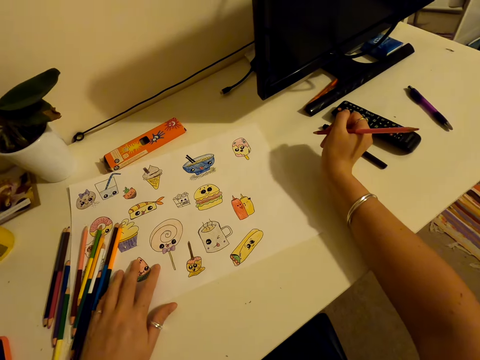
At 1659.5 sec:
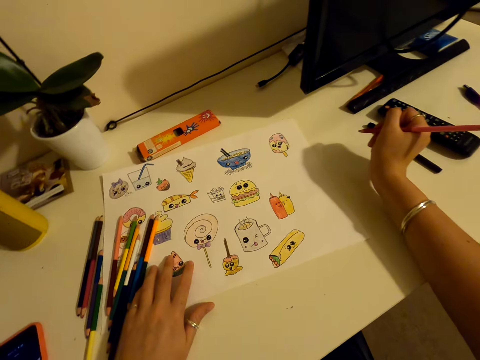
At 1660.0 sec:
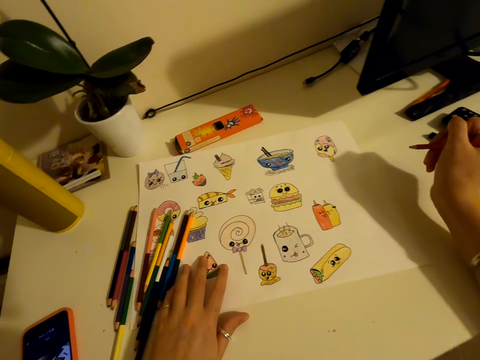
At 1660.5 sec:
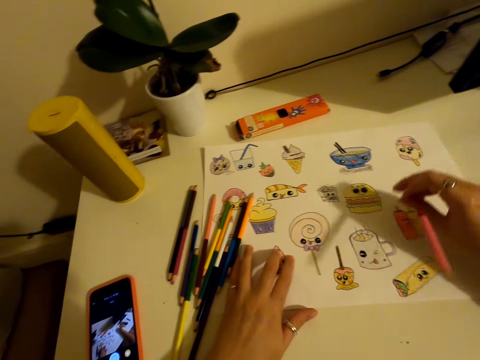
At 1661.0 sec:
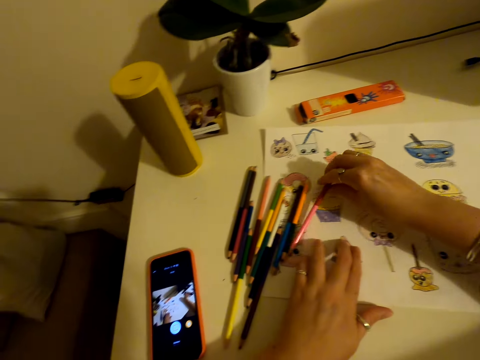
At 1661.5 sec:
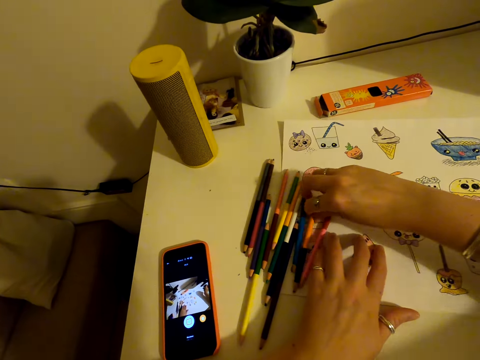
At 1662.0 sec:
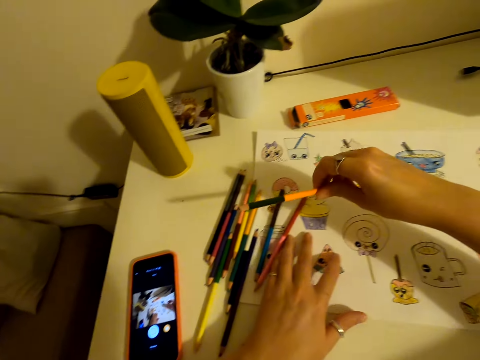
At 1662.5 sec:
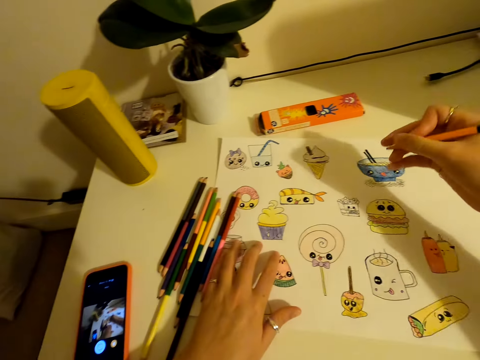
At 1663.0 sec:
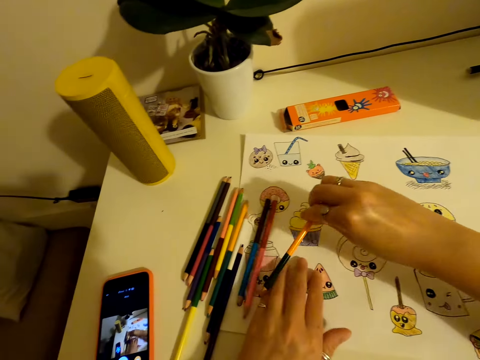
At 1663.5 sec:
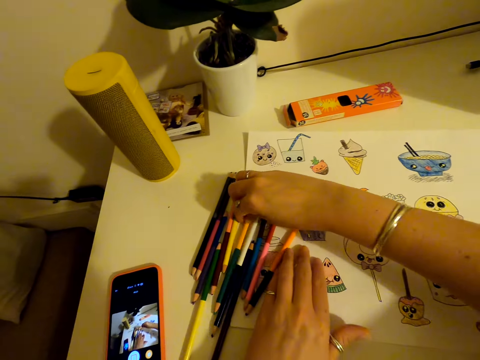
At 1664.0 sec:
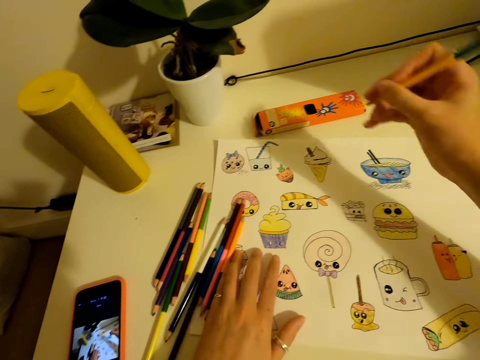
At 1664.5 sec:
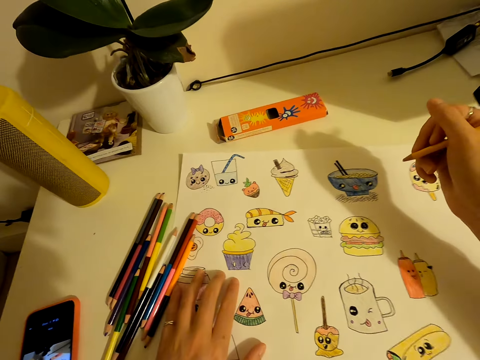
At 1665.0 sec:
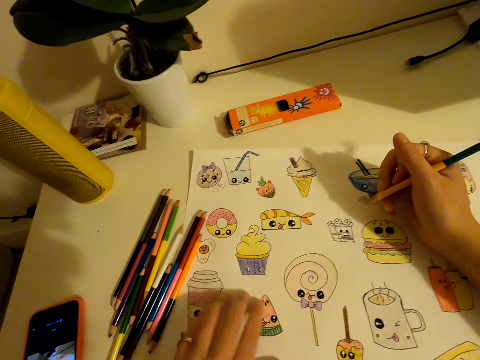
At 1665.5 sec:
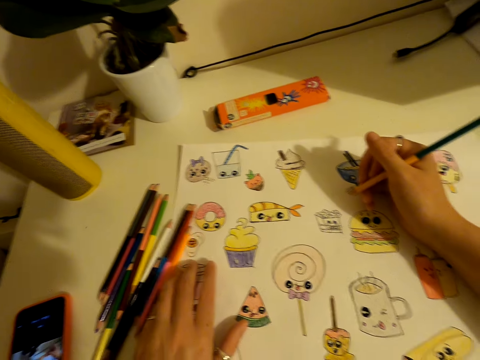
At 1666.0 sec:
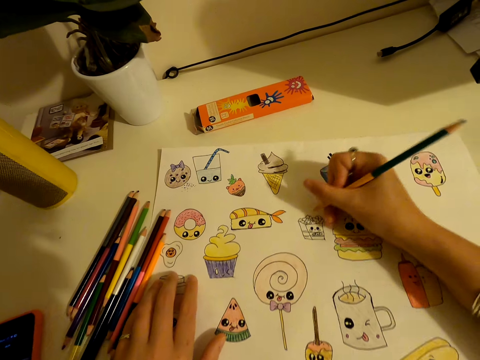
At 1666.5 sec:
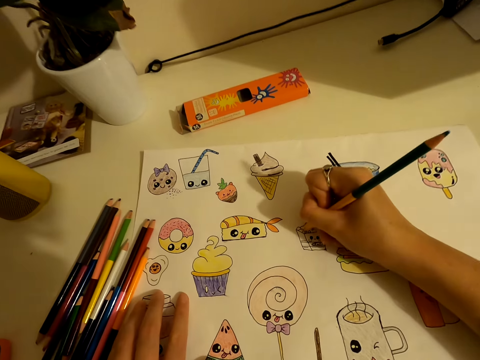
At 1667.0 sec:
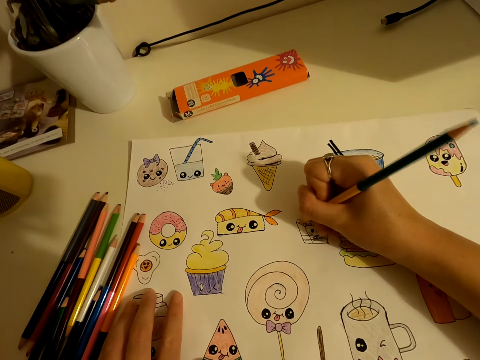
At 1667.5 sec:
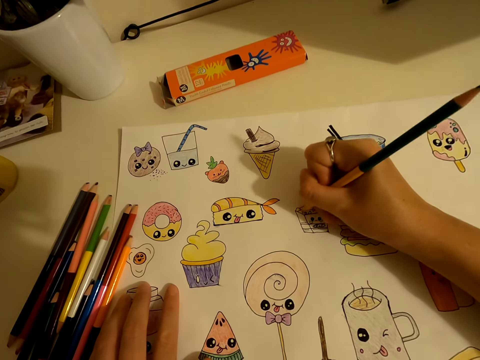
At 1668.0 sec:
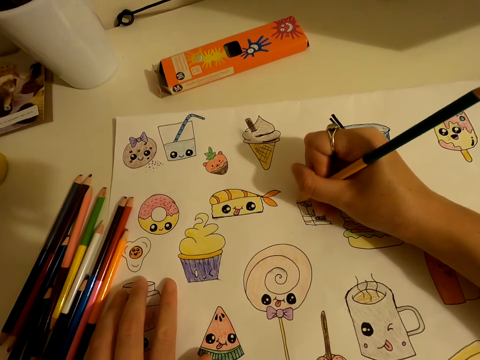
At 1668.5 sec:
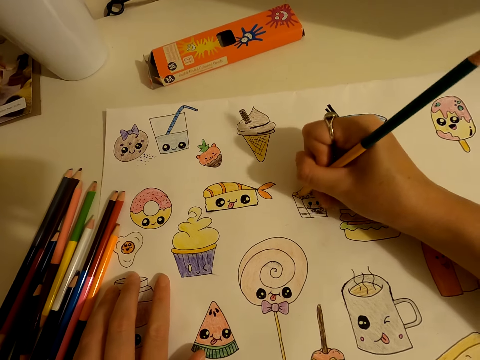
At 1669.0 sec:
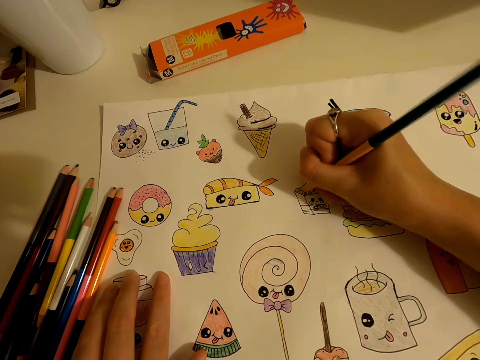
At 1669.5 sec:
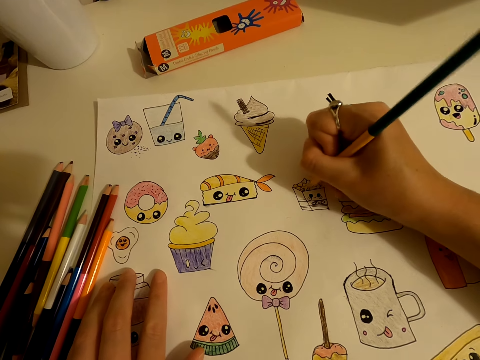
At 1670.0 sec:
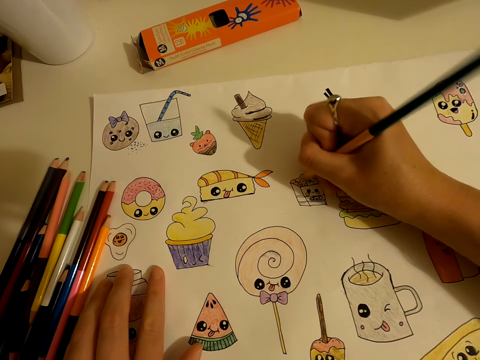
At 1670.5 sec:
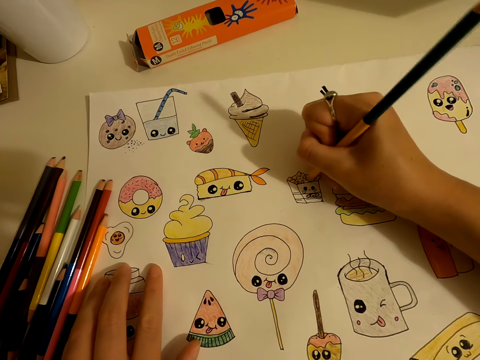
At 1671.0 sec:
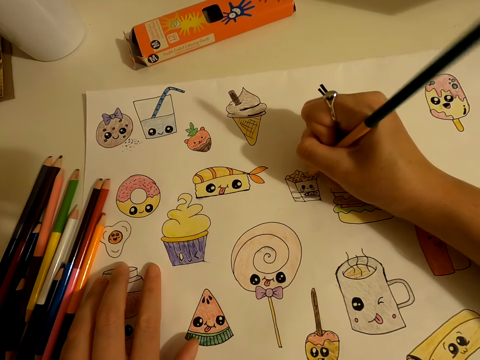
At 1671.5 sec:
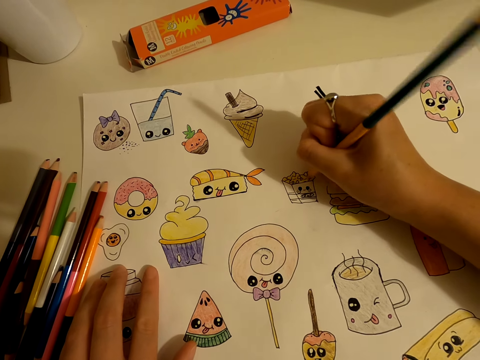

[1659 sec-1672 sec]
The camera wearer places a colour pencil on the table. They pick up the colour pencil from the table. They place the colour pencil on the table. They pick up the colour pencil from the table. They colour the drawing on the piece of paper.

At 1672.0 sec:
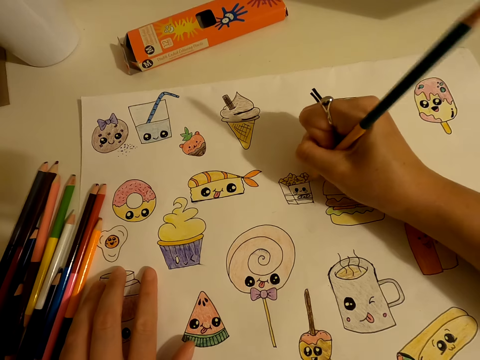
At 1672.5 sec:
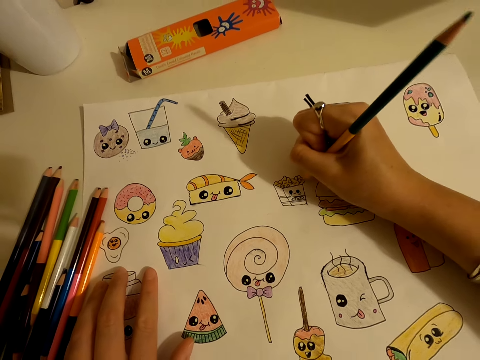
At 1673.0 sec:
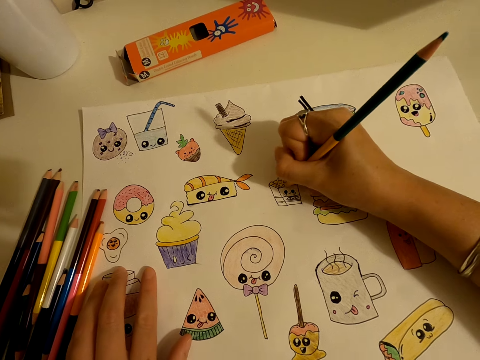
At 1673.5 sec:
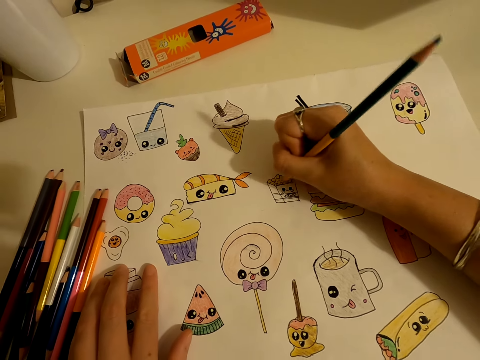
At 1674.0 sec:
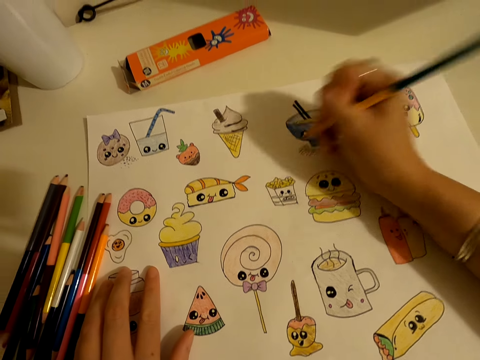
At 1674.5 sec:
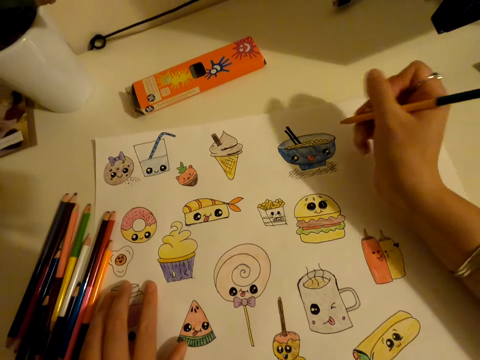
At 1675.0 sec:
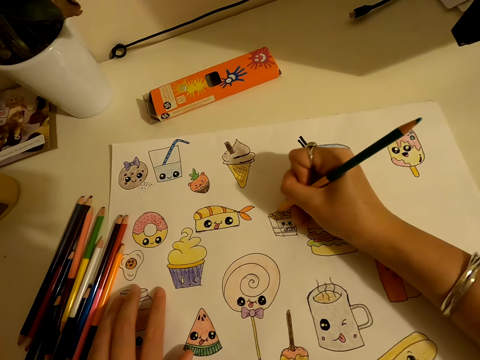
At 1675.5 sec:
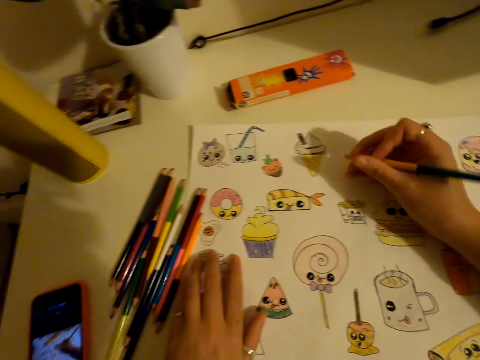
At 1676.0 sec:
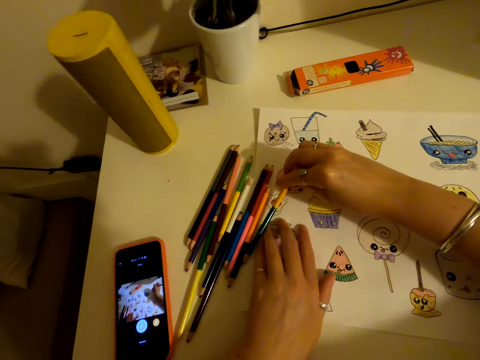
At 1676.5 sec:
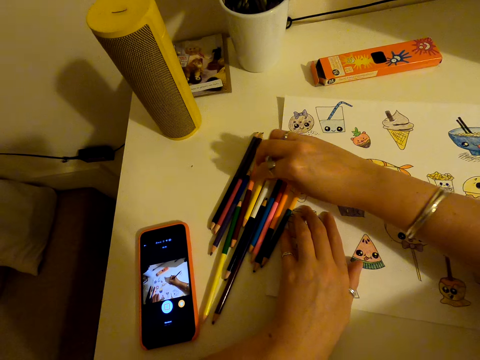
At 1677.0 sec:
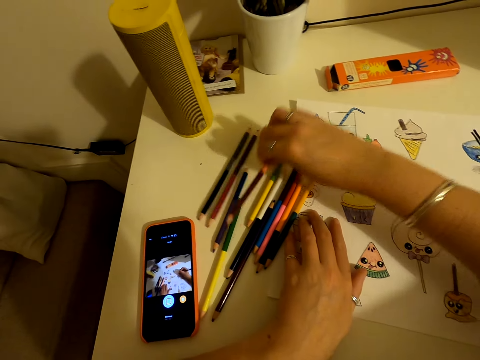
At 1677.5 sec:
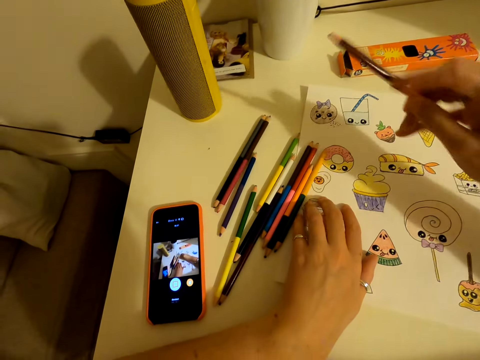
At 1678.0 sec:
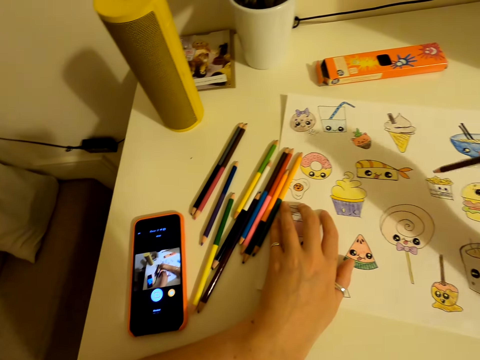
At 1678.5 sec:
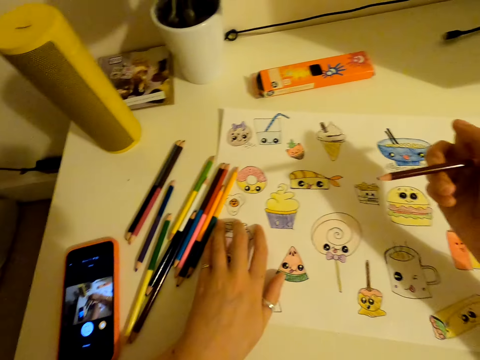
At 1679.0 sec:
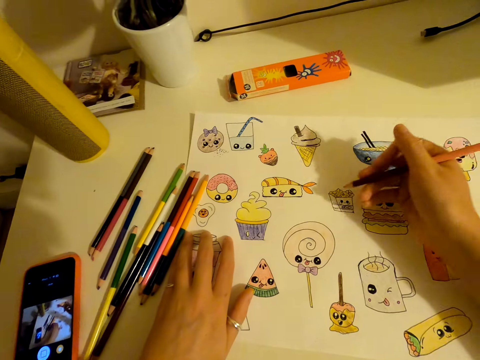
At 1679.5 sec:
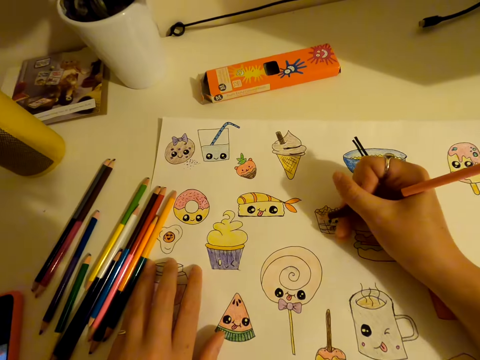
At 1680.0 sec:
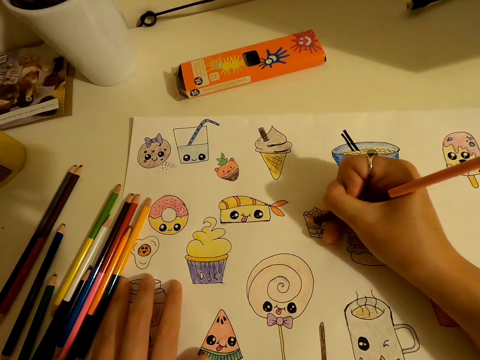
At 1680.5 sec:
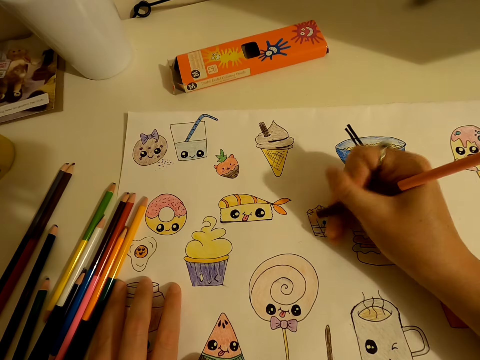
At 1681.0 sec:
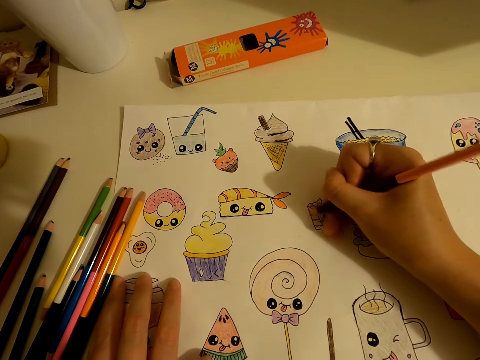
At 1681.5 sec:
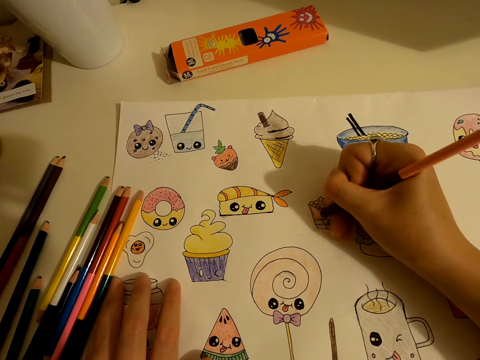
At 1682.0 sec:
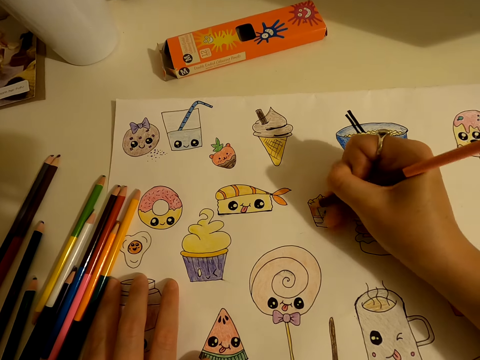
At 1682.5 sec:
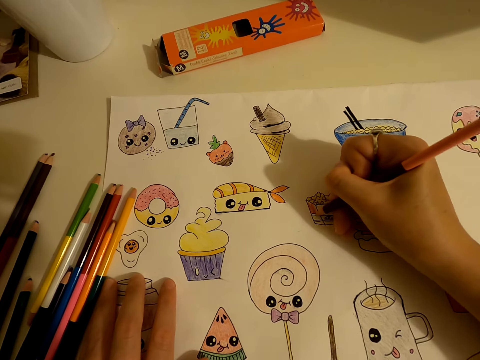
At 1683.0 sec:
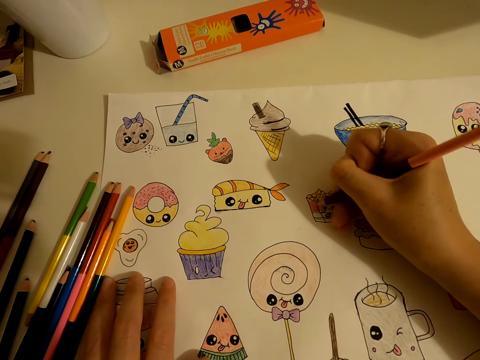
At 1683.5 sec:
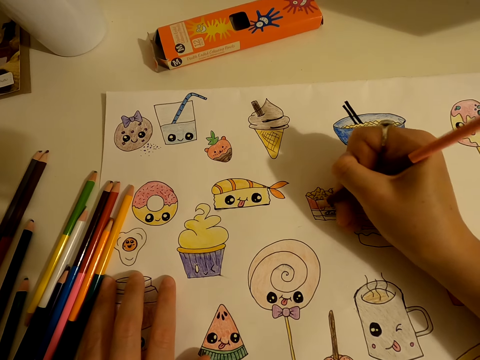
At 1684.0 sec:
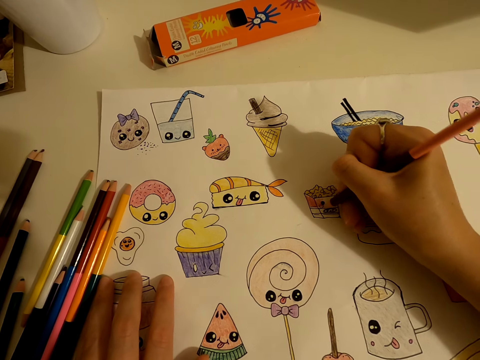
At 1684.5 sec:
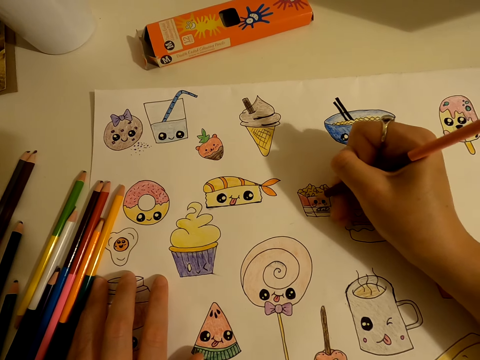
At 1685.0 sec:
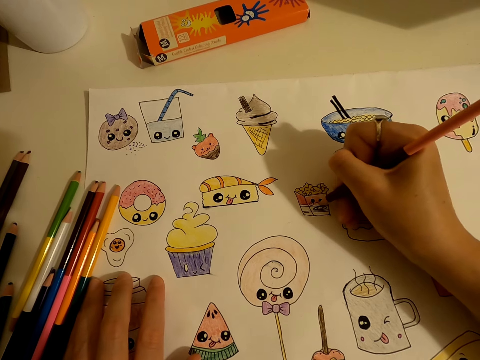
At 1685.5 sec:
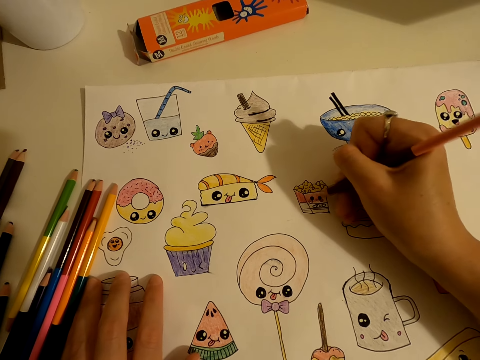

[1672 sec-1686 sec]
The camera wearer places a colour pencil on the table. They pick up the colour pencil from the table. They colour the drawing on the piece of paper.
